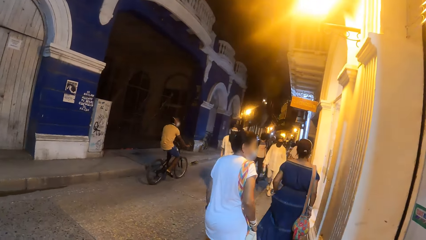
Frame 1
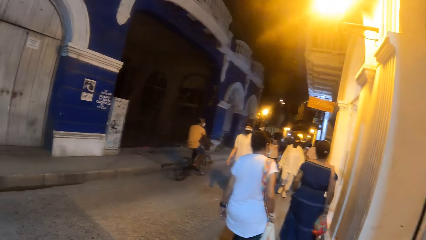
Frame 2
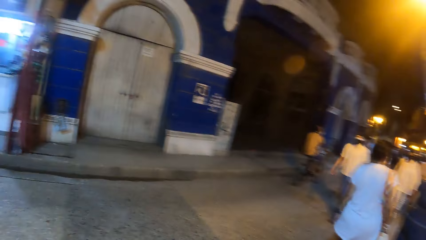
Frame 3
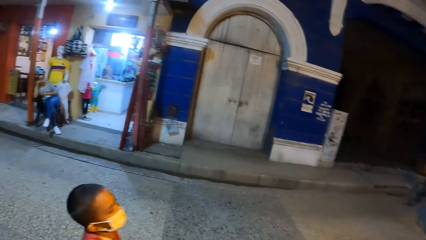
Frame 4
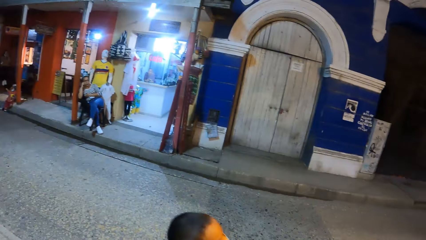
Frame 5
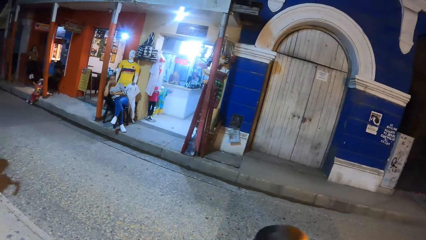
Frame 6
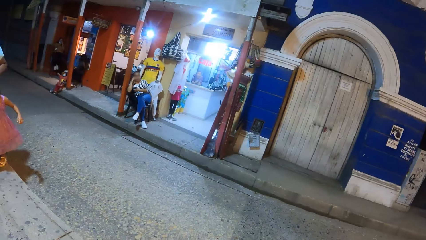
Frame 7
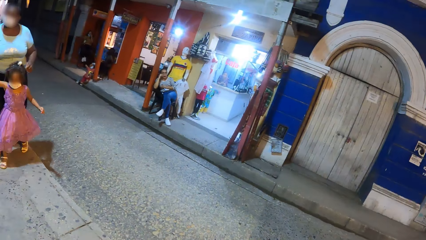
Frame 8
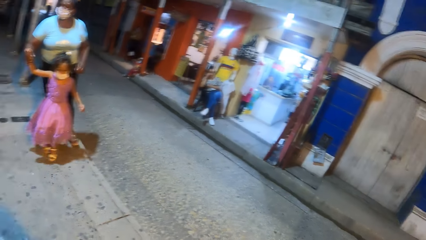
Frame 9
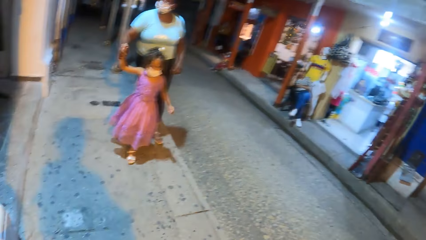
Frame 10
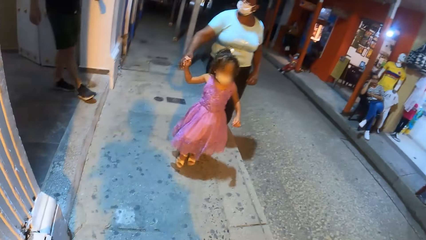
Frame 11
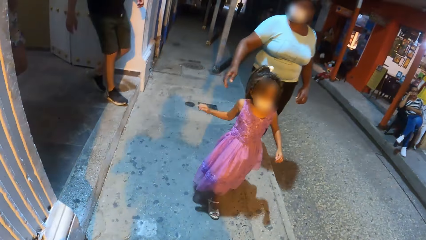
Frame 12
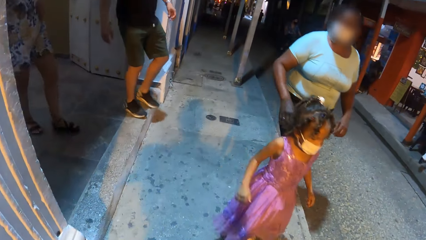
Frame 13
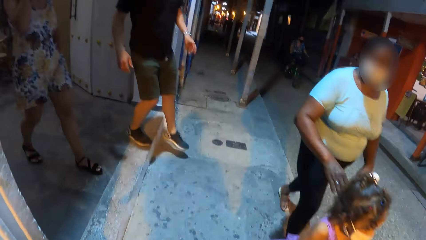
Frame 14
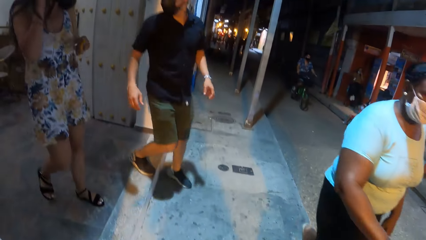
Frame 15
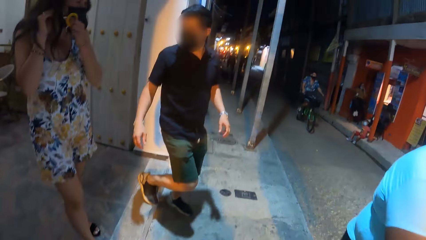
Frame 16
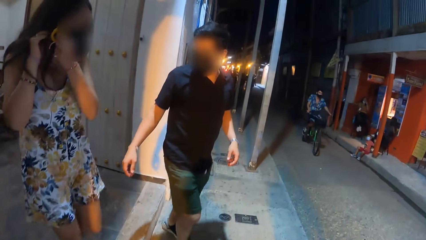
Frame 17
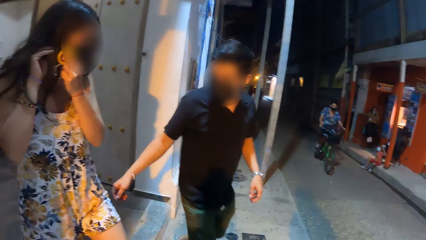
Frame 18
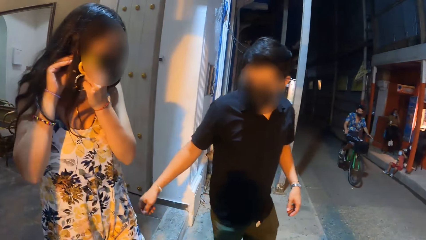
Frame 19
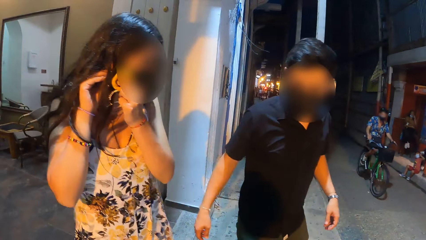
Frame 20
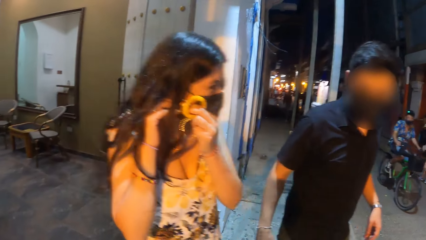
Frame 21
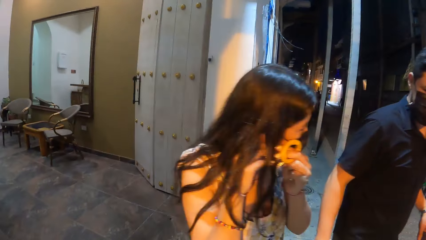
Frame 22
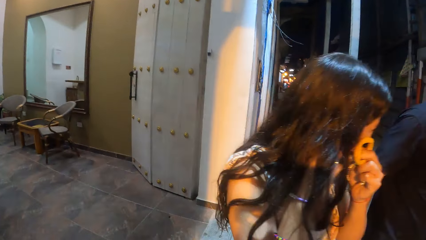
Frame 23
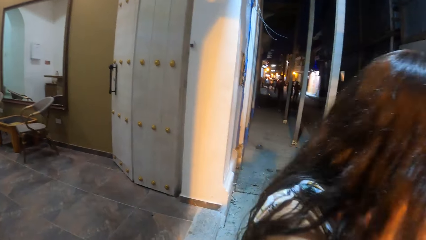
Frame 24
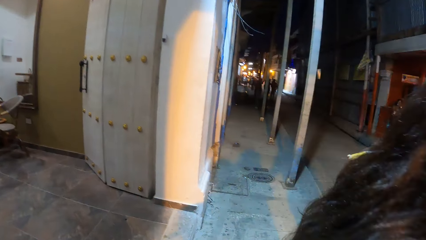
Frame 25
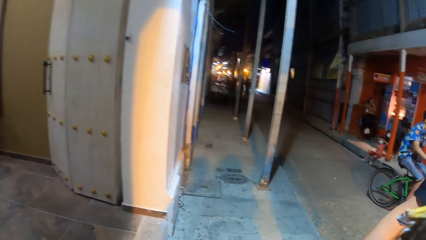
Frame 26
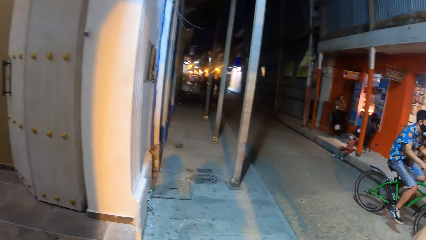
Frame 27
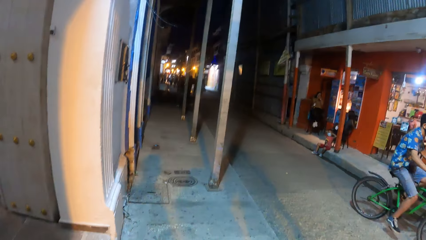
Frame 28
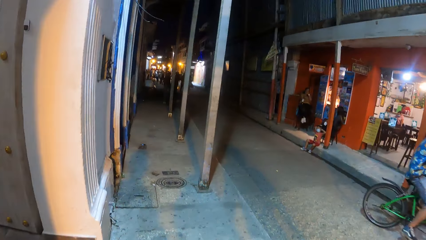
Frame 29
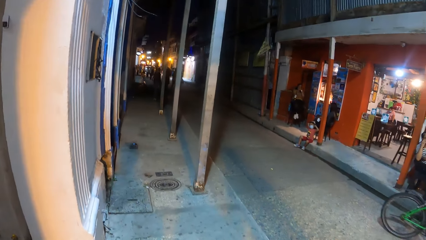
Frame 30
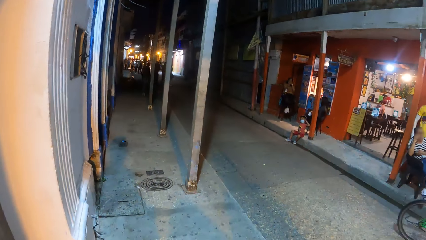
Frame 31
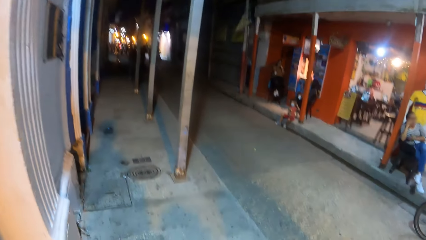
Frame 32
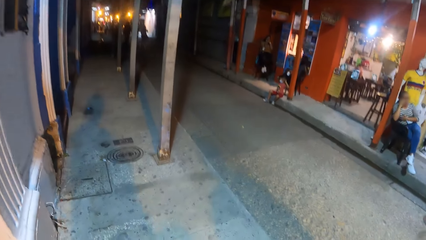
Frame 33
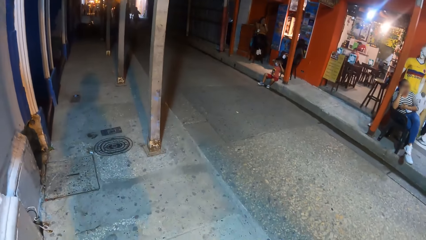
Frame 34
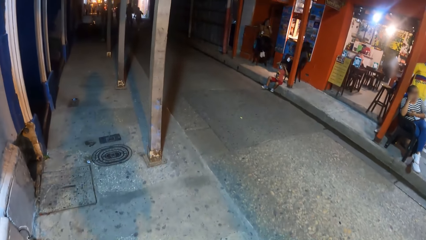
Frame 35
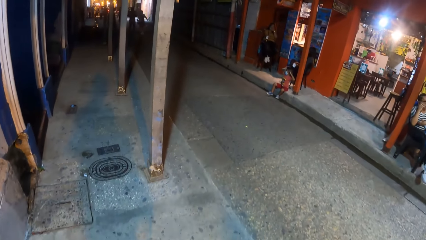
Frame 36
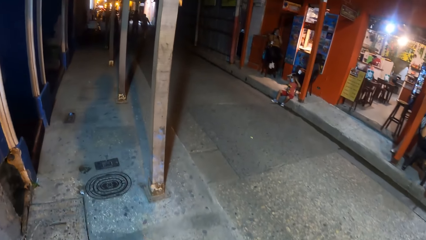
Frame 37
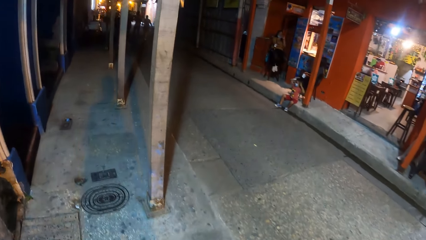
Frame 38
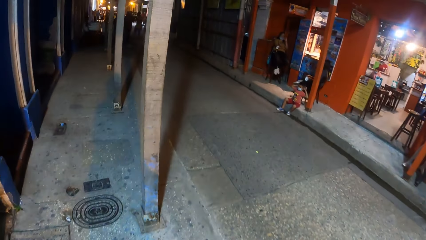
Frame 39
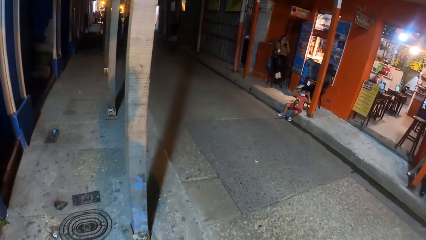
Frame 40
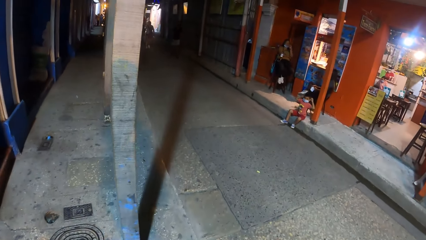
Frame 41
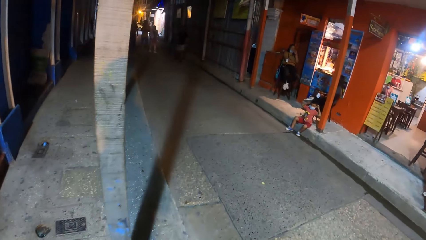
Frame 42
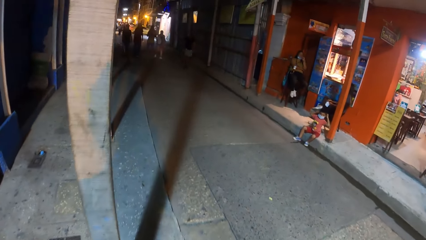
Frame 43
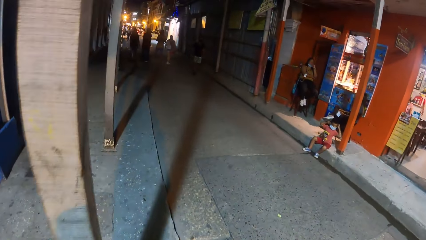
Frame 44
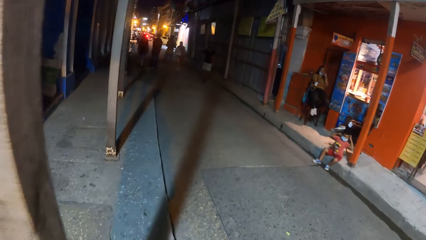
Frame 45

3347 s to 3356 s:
The camera wearer looks around. A man interacts with a woman.

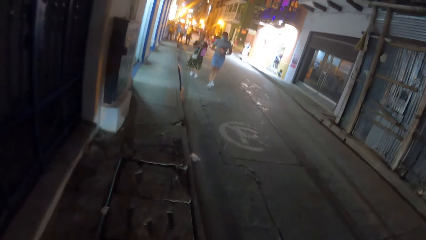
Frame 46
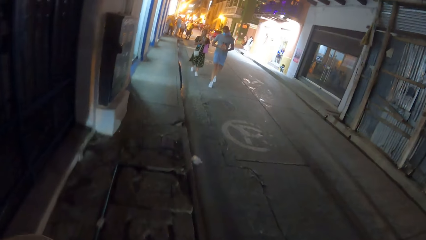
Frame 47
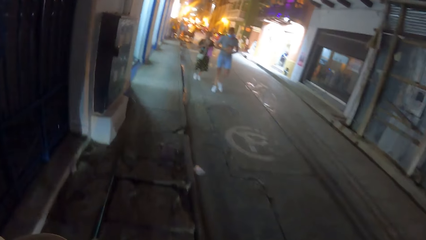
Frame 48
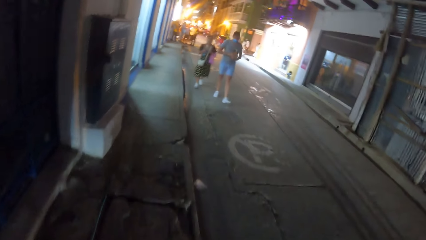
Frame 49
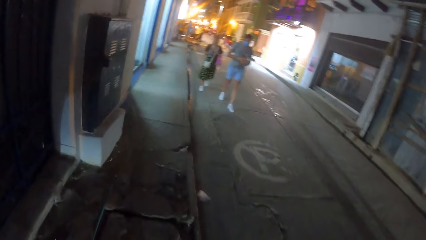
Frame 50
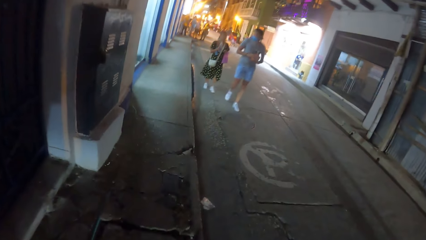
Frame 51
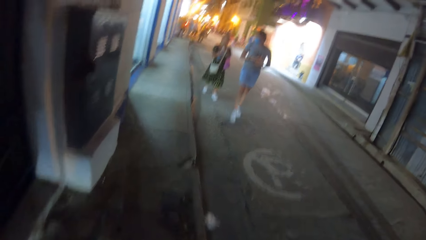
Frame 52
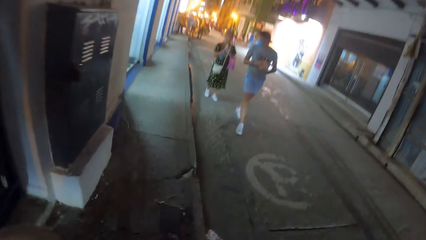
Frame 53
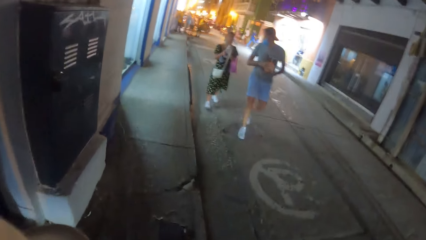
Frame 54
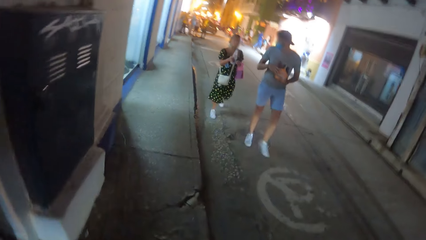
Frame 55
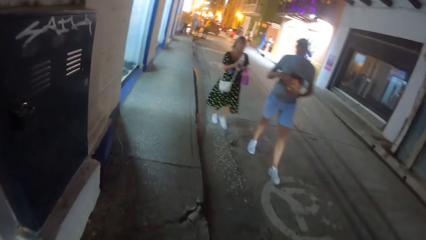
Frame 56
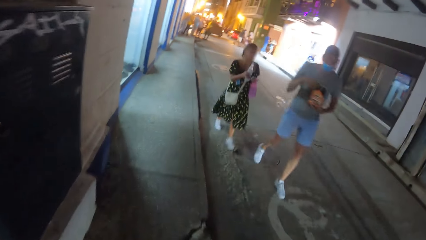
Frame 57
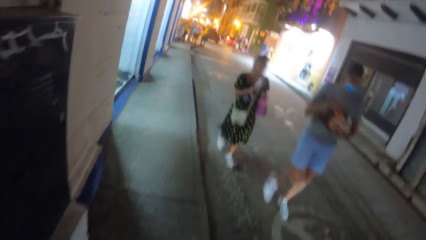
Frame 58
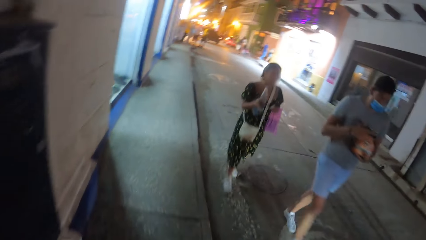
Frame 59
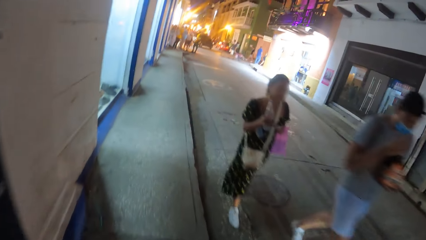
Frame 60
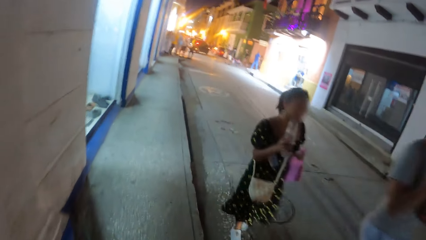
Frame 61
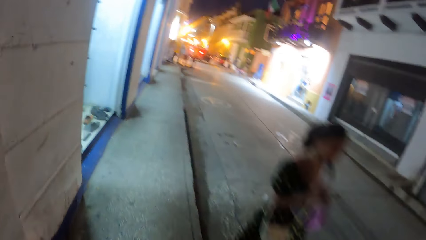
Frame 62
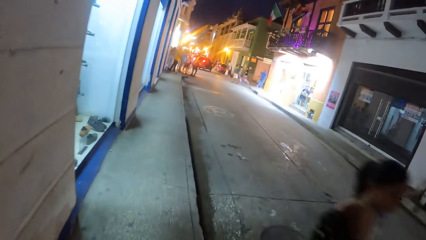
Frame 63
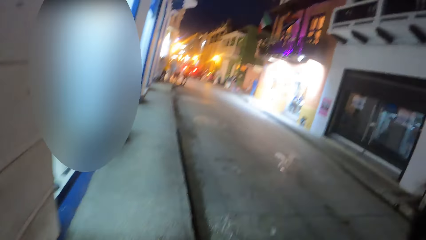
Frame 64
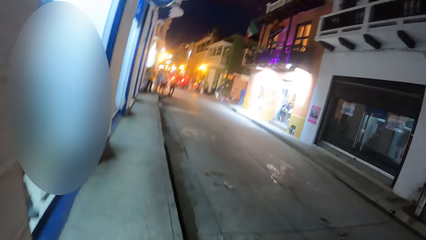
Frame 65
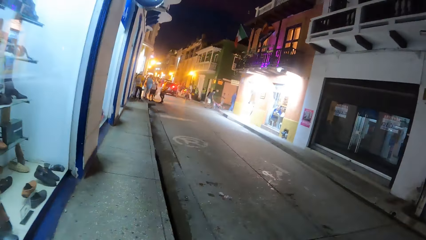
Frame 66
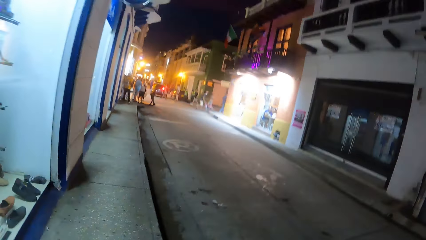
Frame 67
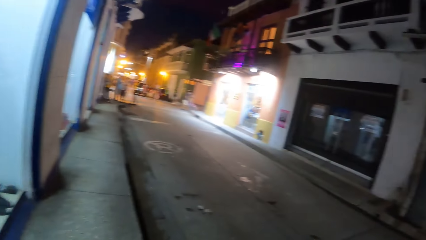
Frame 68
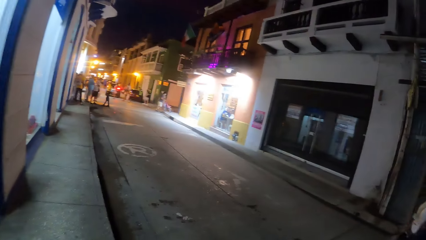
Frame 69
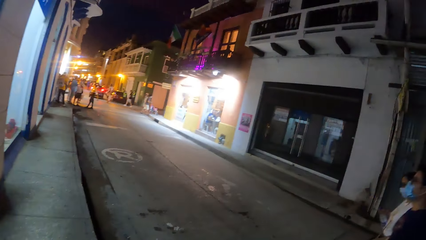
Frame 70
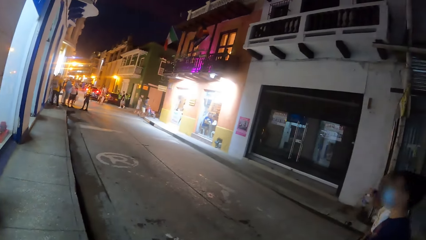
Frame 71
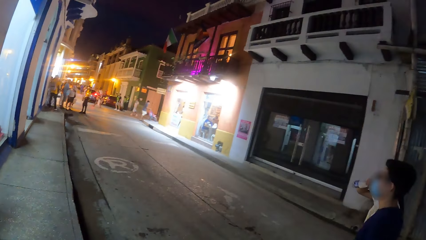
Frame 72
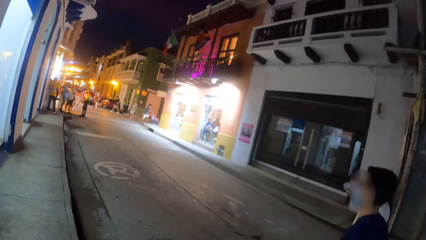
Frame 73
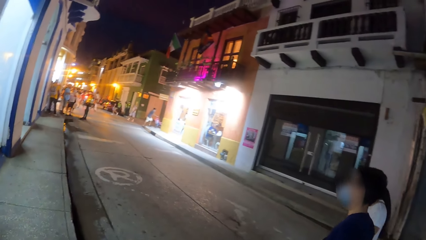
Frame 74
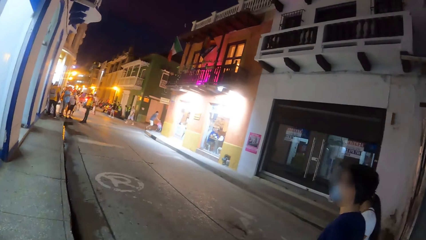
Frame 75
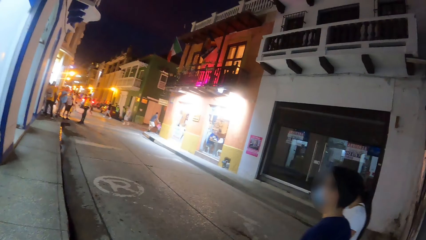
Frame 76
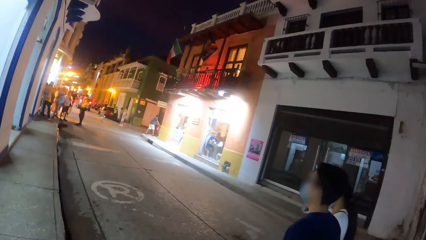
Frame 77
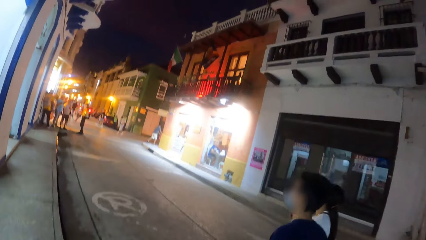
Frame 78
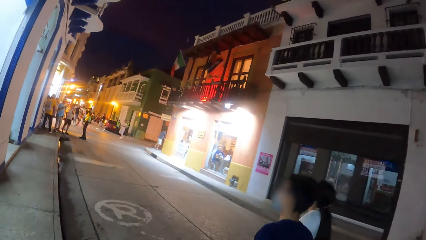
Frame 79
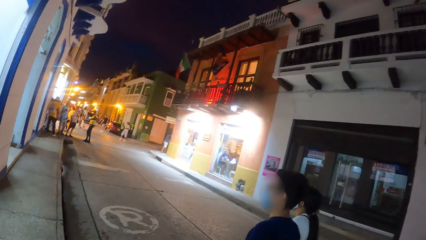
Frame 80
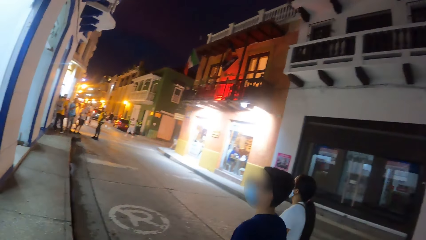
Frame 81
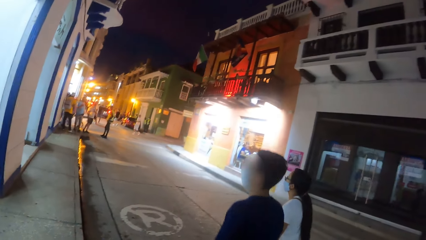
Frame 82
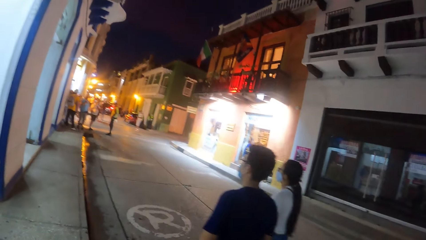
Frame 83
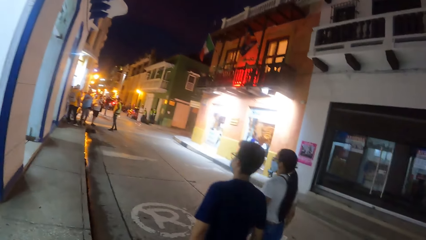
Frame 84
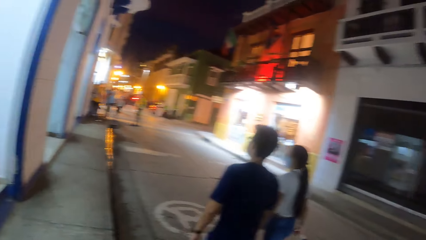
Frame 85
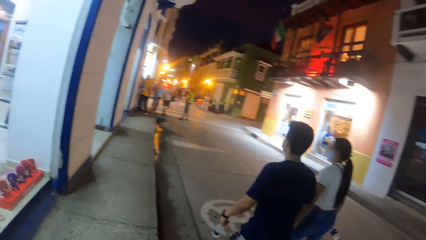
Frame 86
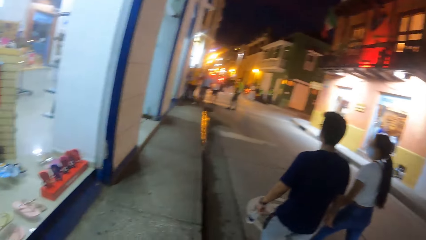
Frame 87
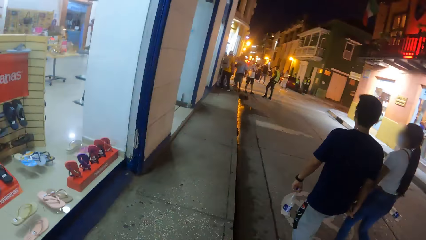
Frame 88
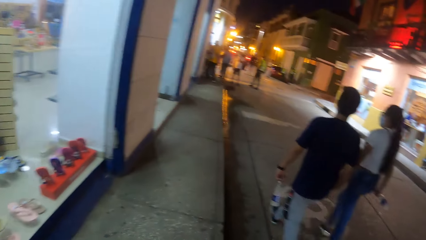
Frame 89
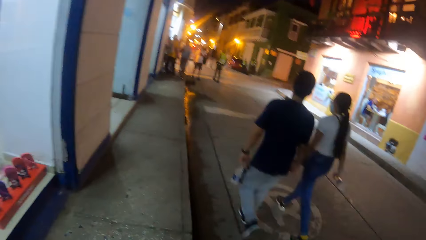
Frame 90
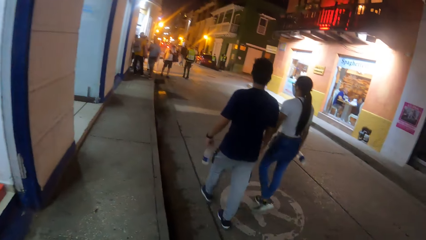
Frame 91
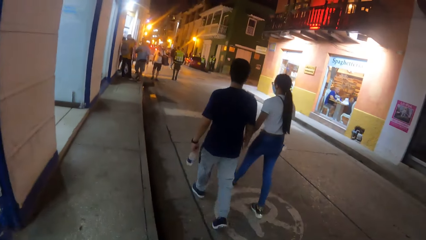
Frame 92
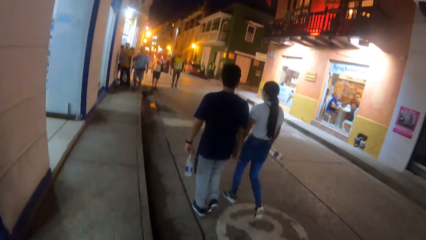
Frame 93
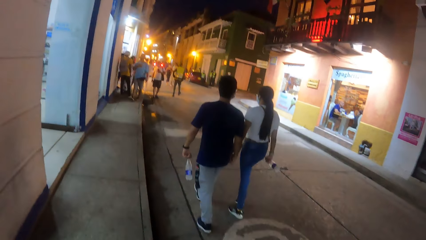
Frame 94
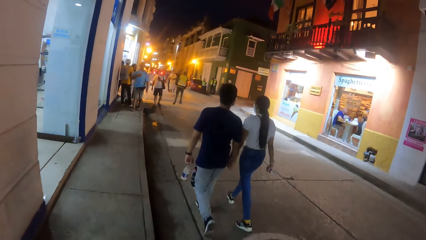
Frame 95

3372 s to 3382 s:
A man interacts with a woman. Another woman holds a bottle of water in her right hand. Another woman holds a bottle of water in her left hand.
